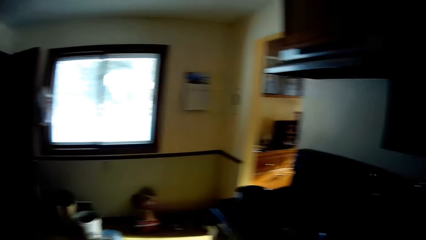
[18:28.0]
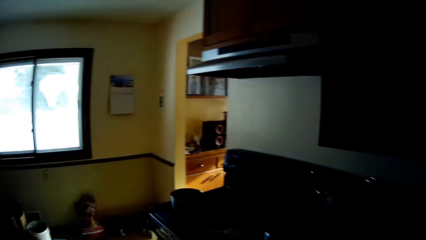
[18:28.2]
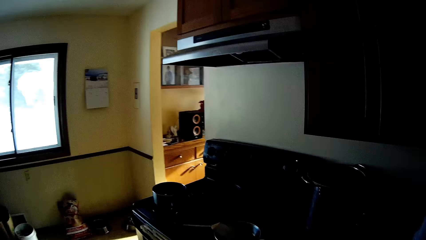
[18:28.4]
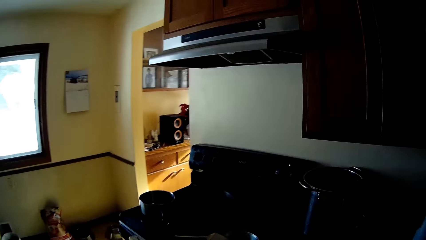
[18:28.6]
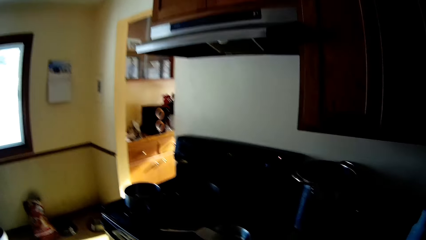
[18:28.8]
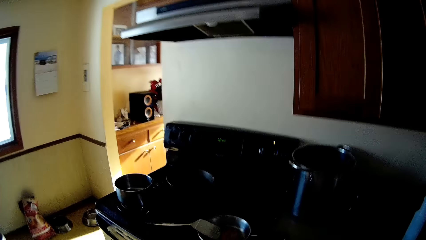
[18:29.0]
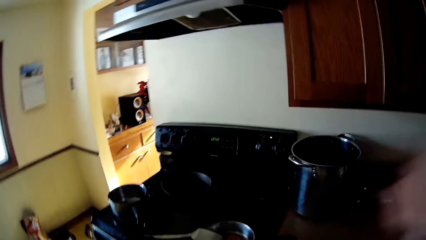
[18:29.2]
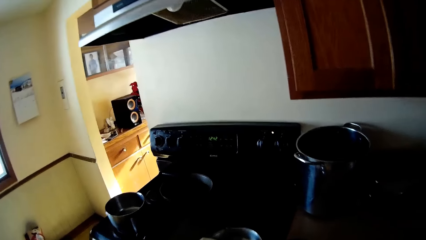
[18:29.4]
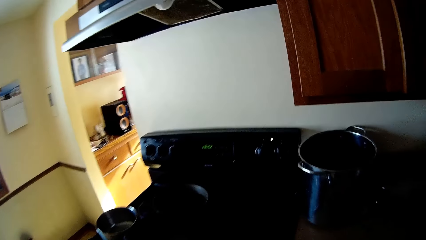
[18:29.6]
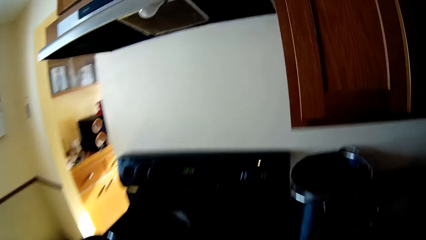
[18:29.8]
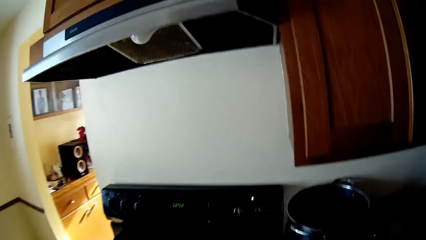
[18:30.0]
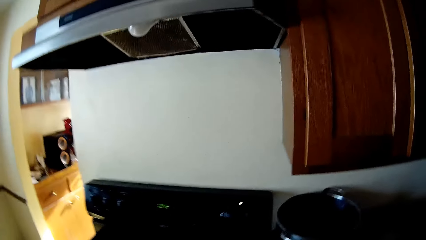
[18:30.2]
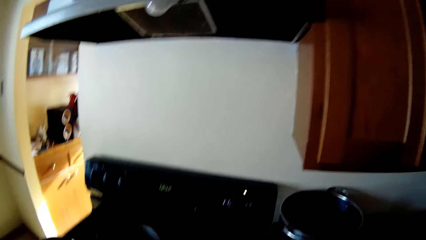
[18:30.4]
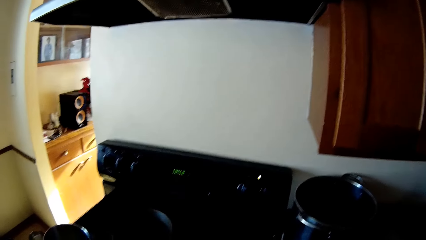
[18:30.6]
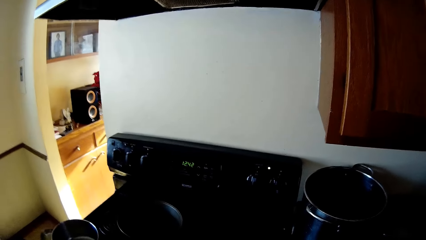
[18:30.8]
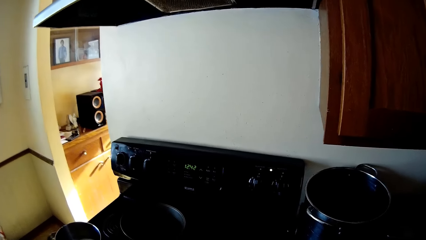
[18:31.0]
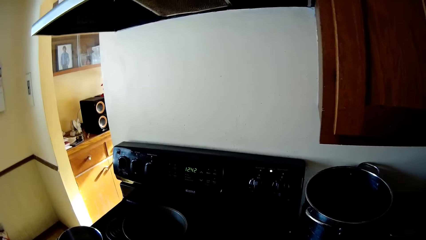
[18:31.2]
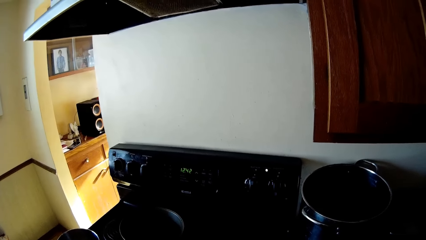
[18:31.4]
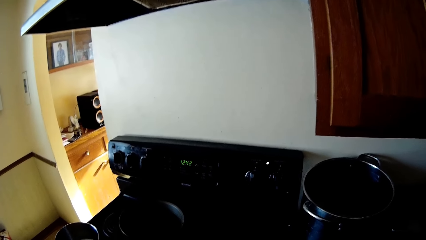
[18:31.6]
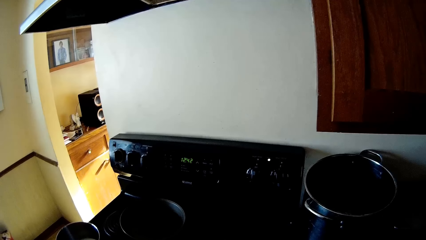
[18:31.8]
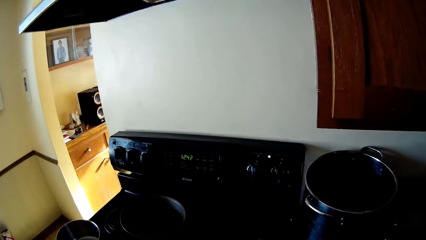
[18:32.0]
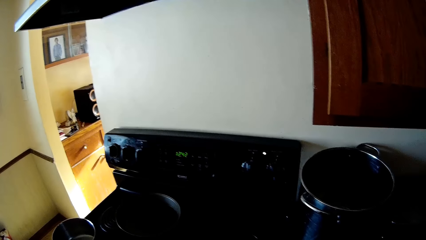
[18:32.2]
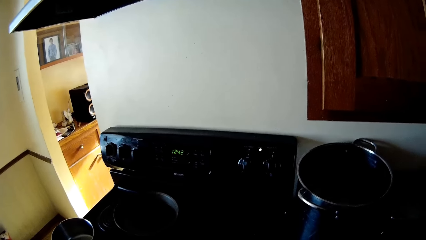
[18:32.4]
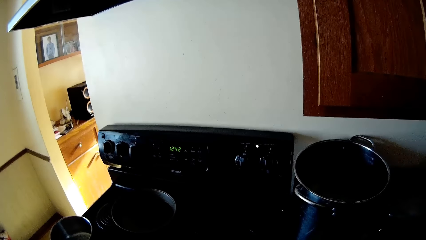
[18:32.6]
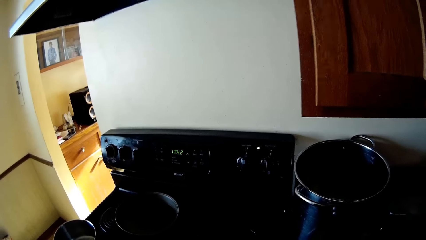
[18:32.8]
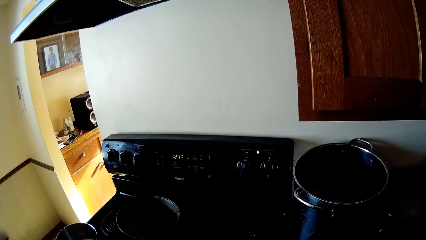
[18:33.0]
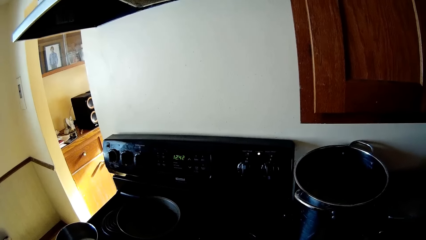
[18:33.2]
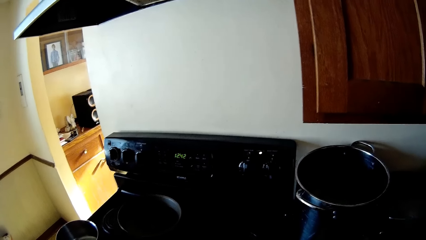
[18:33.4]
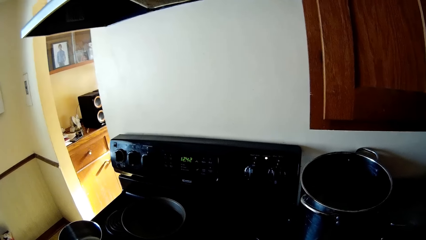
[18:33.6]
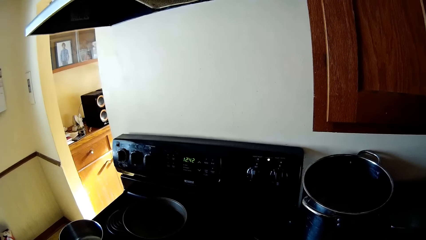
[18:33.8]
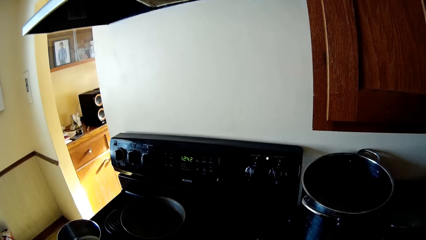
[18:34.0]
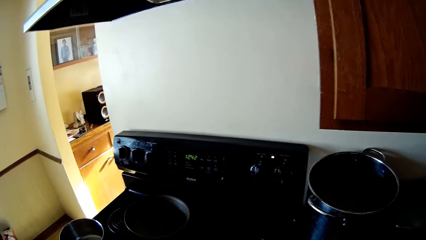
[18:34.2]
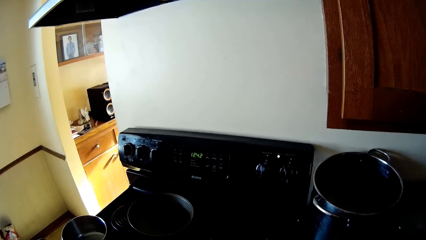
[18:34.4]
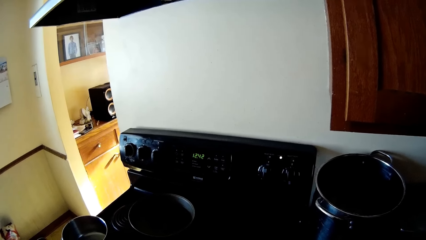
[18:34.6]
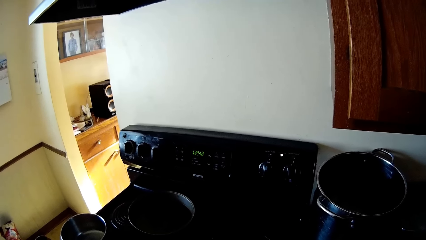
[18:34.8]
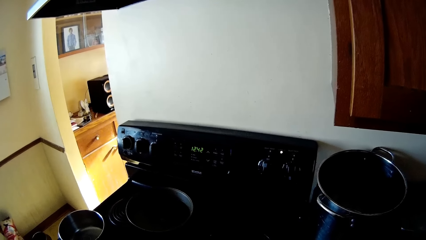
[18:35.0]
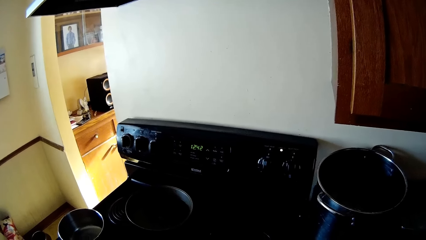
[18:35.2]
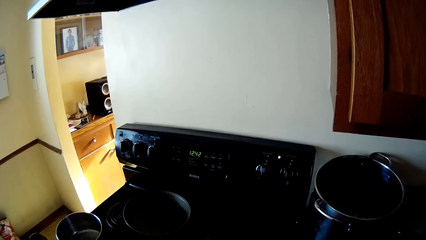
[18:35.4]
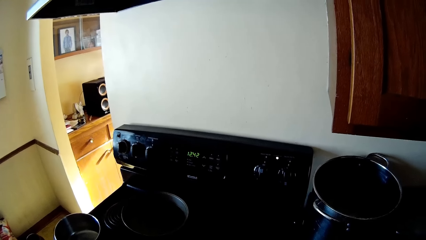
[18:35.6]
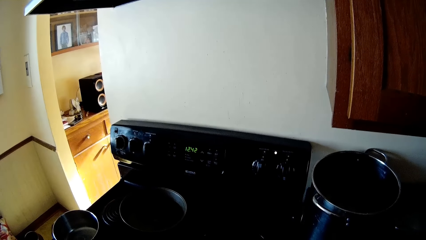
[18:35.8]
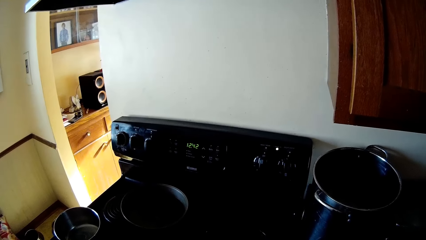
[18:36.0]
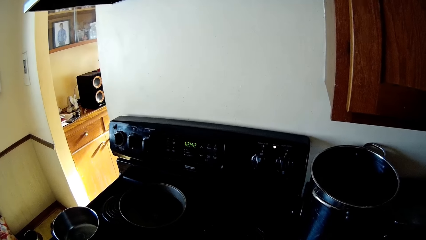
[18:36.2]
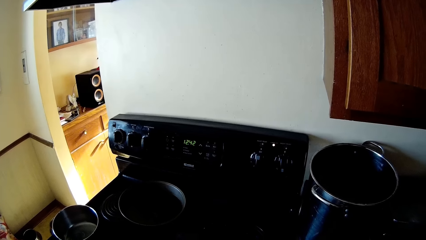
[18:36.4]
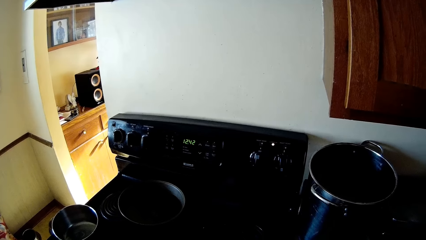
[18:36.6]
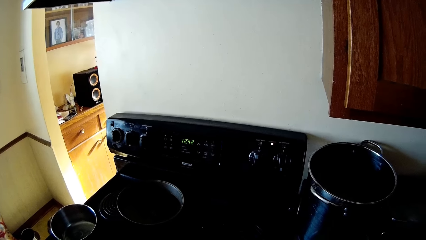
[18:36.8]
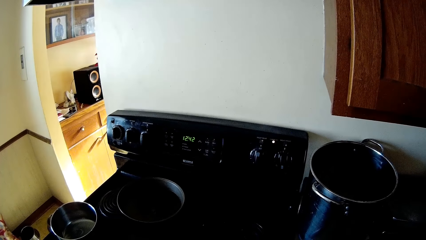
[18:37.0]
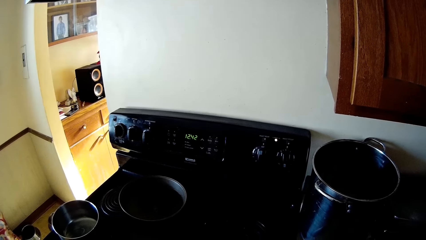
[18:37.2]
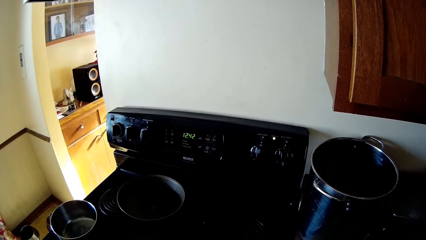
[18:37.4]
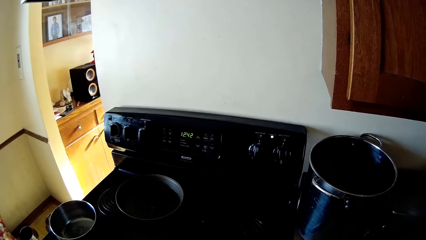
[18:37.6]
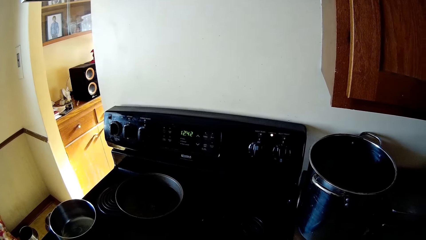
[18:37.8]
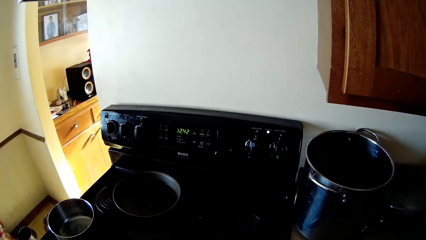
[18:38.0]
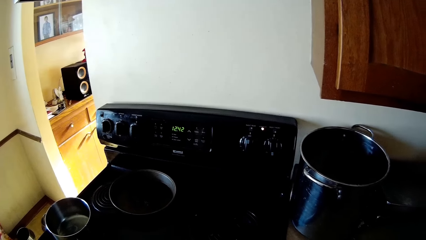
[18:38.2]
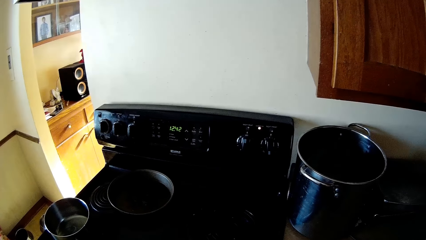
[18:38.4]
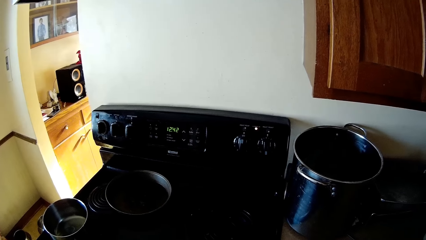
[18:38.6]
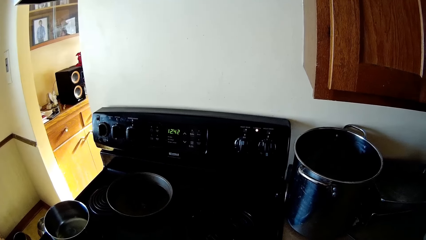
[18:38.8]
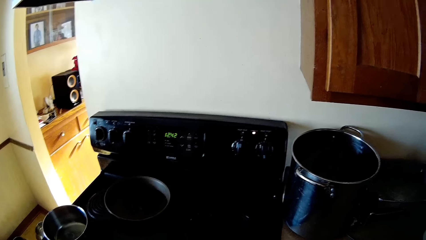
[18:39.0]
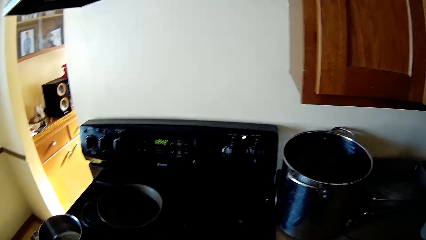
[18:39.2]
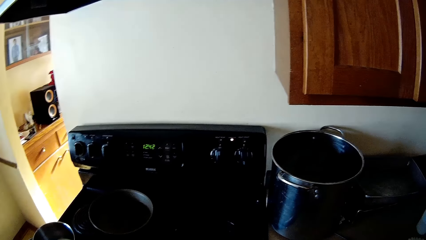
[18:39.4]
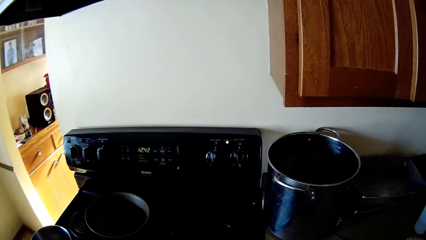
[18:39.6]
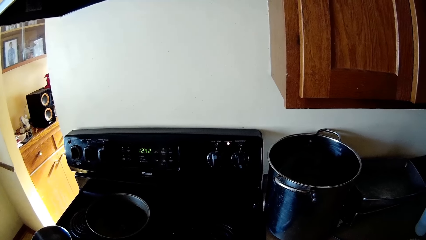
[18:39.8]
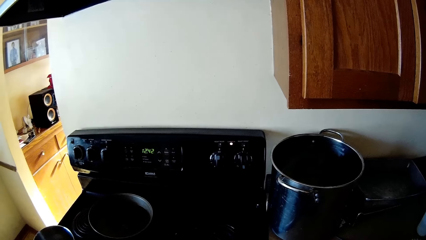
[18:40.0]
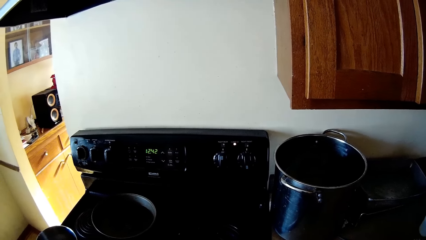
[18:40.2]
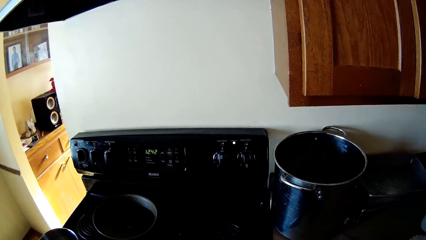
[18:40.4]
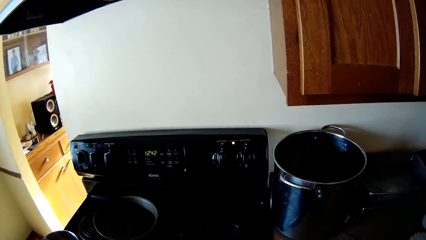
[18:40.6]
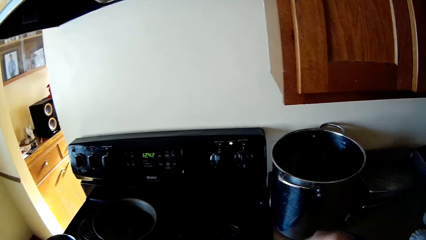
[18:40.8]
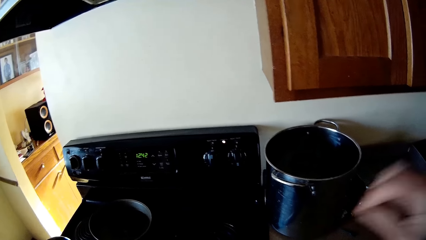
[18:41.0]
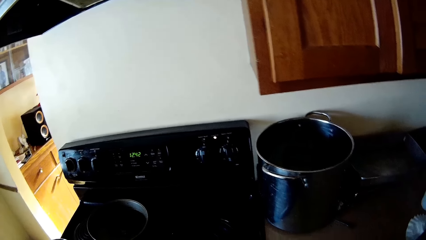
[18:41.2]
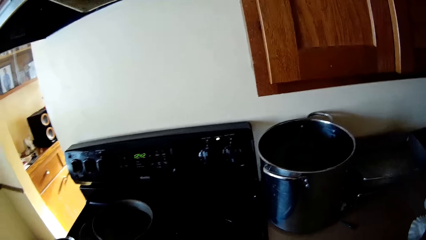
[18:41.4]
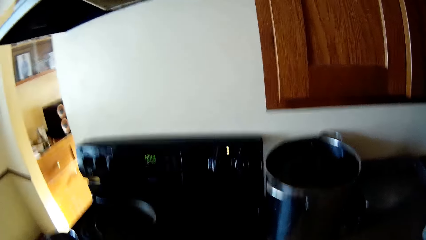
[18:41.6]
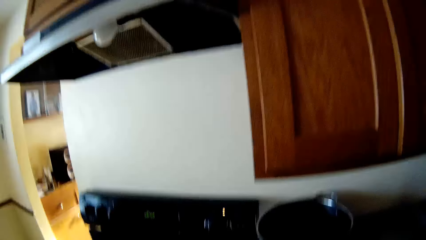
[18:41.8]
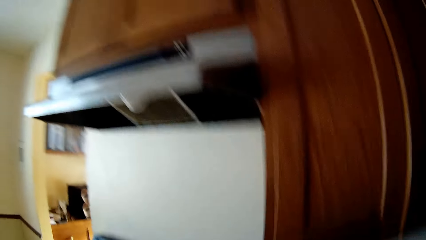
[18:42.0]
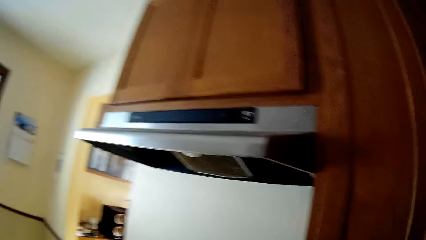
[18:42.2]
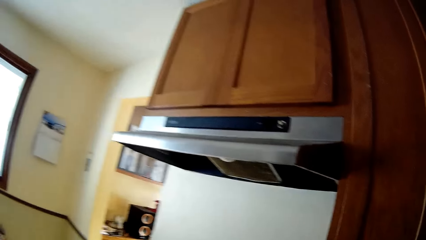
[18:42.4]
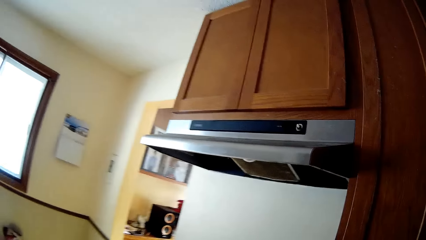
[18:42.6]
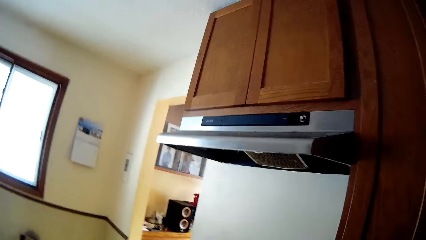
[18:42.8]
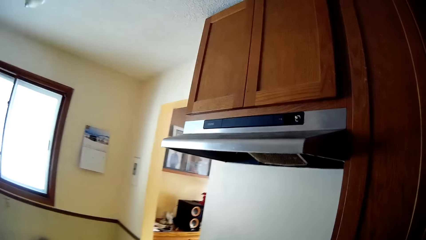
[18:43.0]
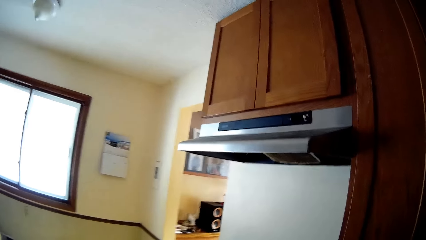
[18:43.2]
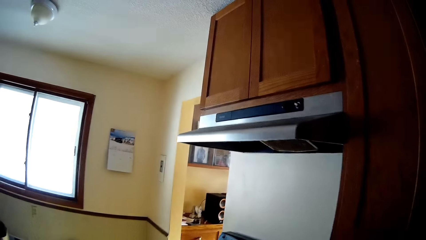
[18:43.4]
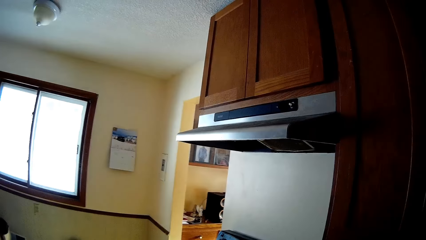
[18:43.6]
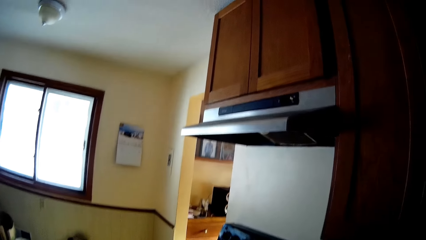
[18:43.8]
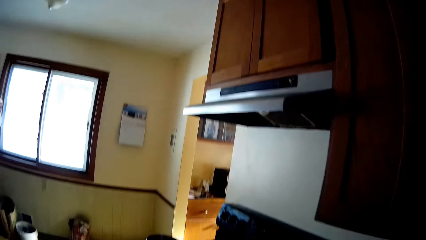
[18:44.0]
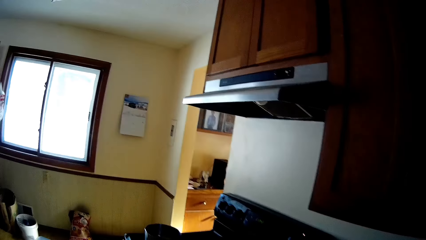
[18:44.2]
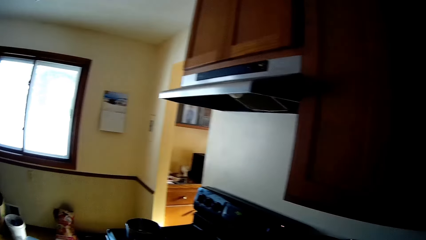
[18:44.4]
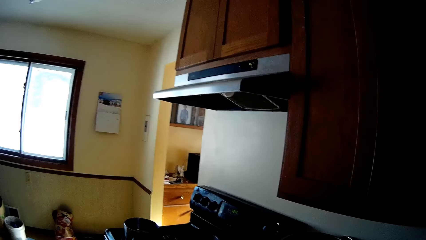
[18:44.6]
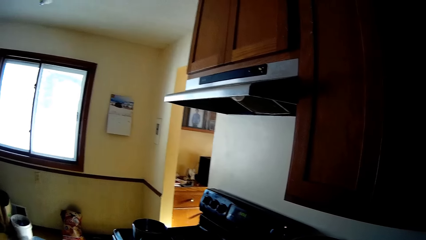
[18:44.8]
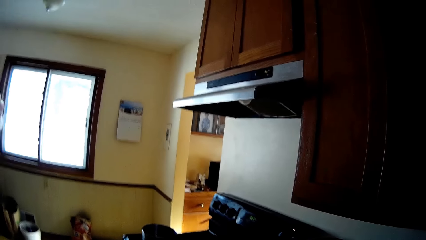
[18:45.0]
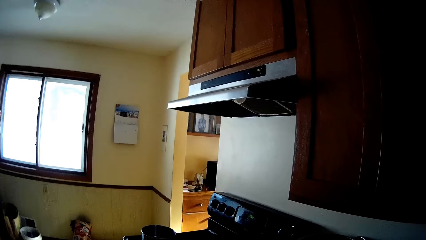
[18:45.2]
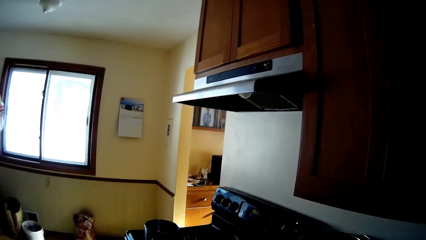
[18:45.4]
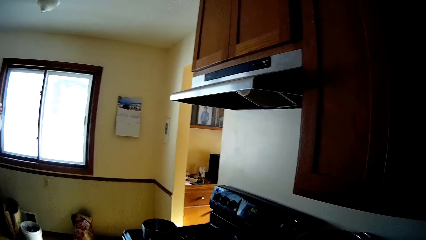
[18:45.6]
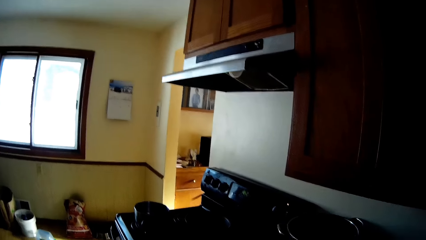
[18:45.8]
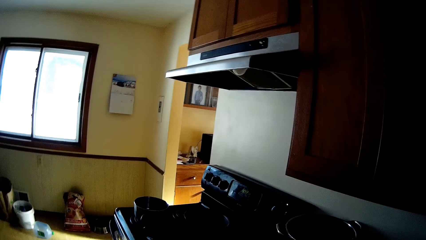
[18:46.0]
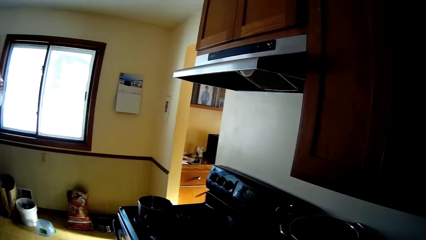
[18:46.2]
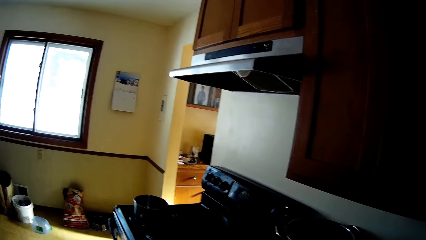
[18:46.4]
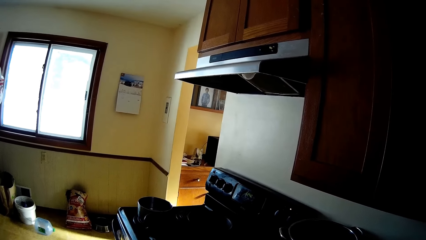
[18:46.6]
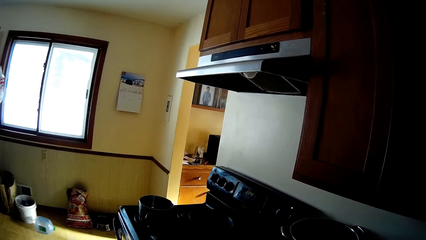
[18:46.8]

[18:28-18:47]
The camera wearer raises a hand. They look around. They raise a hand. They walk around the house.
